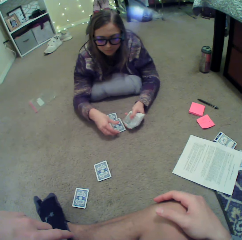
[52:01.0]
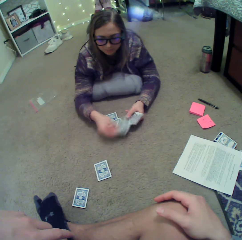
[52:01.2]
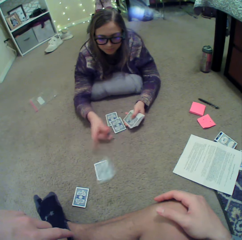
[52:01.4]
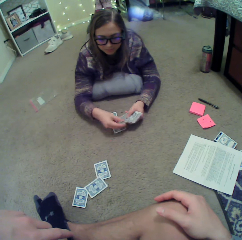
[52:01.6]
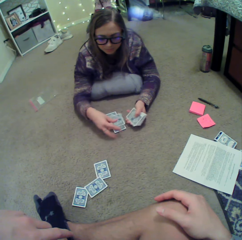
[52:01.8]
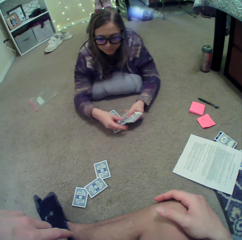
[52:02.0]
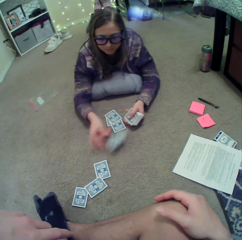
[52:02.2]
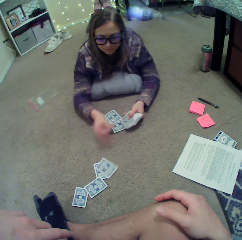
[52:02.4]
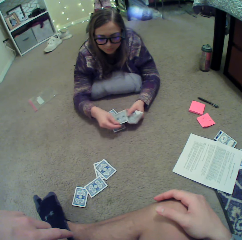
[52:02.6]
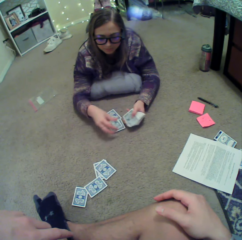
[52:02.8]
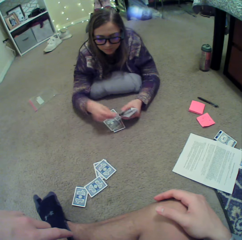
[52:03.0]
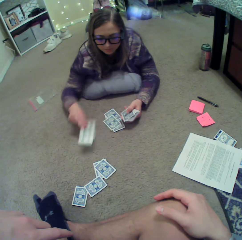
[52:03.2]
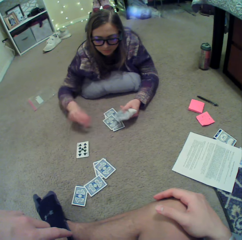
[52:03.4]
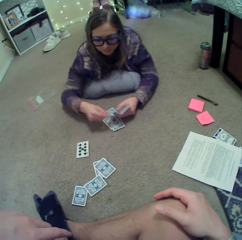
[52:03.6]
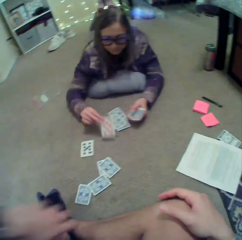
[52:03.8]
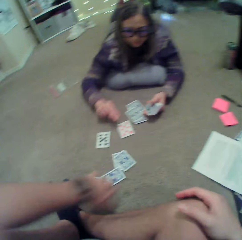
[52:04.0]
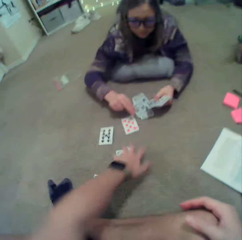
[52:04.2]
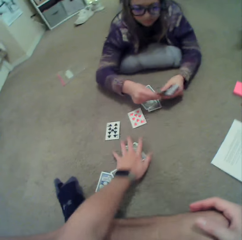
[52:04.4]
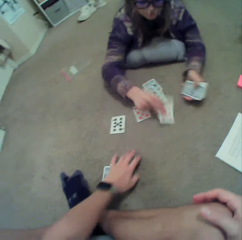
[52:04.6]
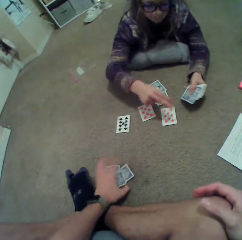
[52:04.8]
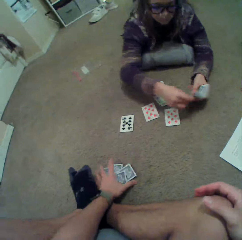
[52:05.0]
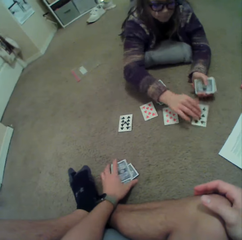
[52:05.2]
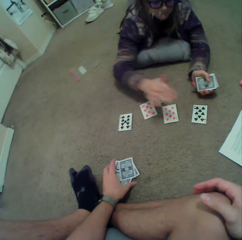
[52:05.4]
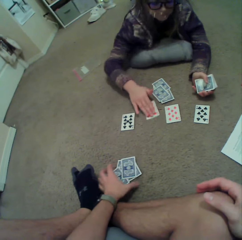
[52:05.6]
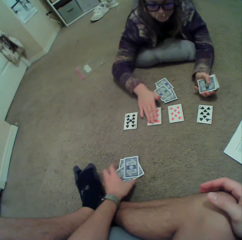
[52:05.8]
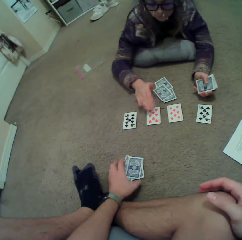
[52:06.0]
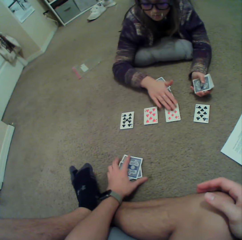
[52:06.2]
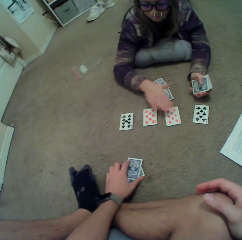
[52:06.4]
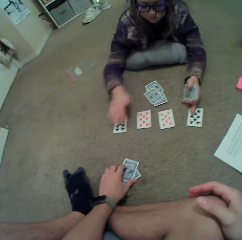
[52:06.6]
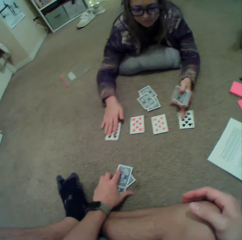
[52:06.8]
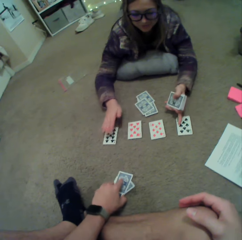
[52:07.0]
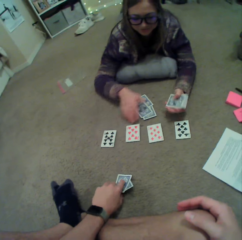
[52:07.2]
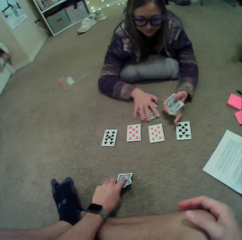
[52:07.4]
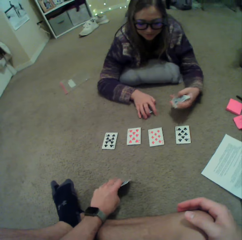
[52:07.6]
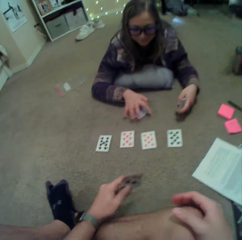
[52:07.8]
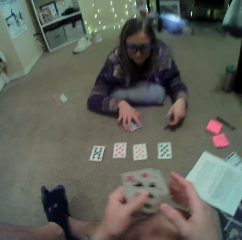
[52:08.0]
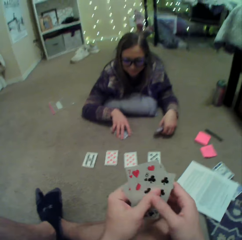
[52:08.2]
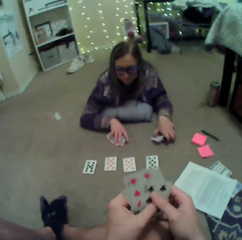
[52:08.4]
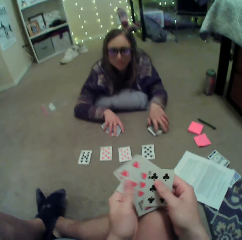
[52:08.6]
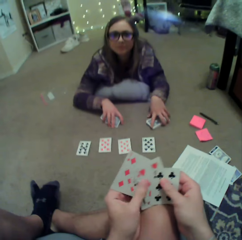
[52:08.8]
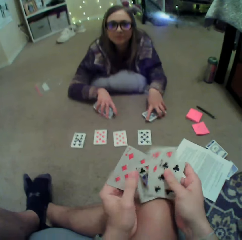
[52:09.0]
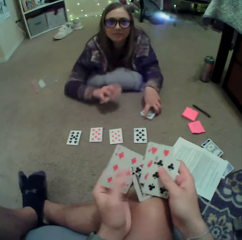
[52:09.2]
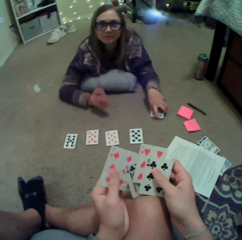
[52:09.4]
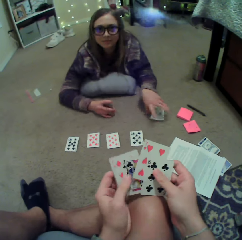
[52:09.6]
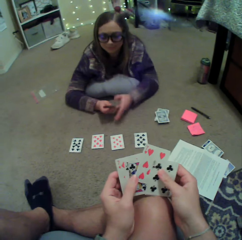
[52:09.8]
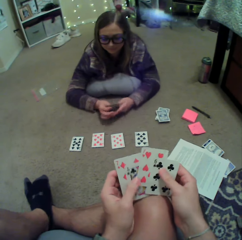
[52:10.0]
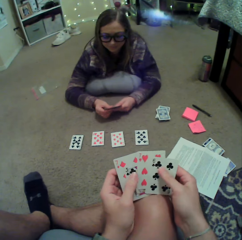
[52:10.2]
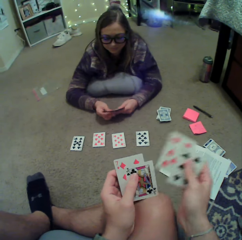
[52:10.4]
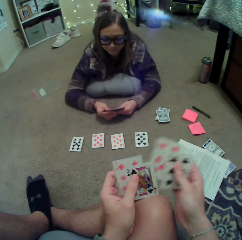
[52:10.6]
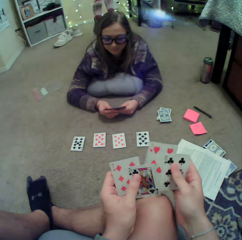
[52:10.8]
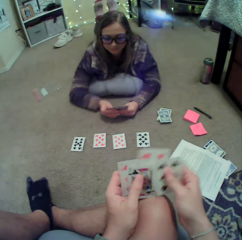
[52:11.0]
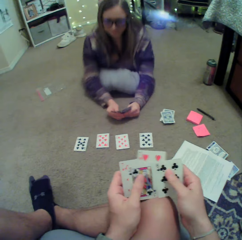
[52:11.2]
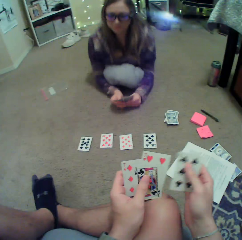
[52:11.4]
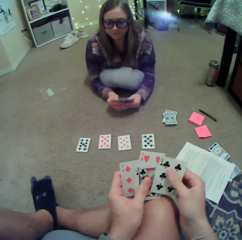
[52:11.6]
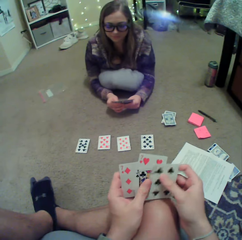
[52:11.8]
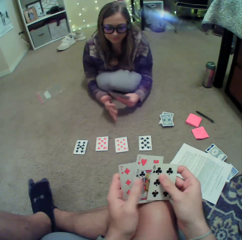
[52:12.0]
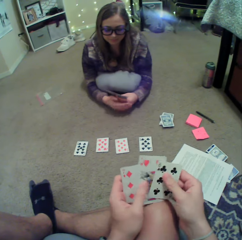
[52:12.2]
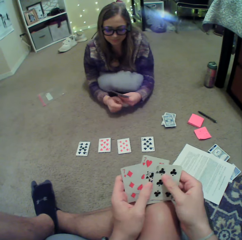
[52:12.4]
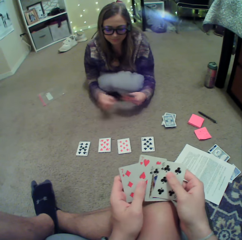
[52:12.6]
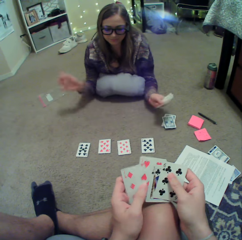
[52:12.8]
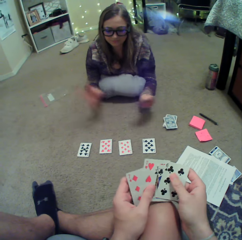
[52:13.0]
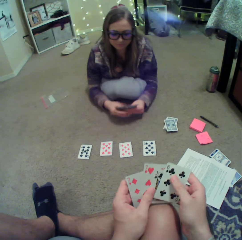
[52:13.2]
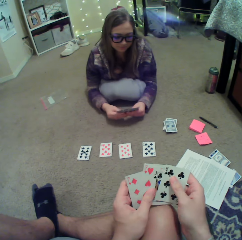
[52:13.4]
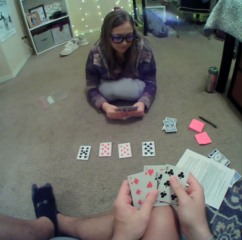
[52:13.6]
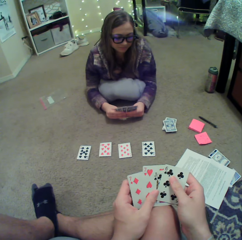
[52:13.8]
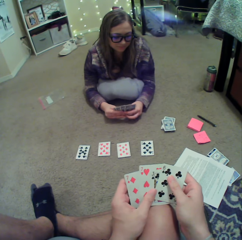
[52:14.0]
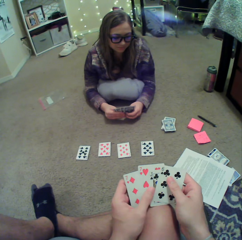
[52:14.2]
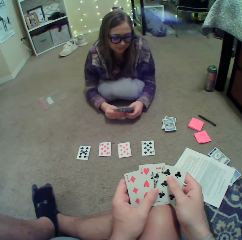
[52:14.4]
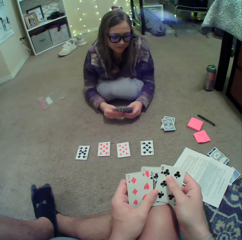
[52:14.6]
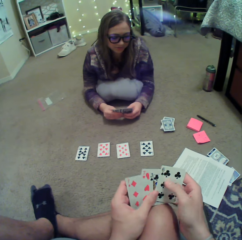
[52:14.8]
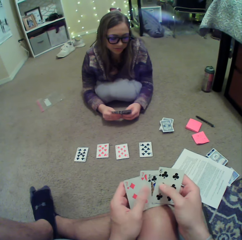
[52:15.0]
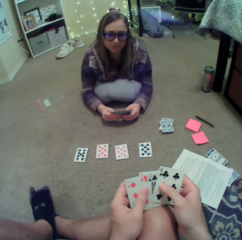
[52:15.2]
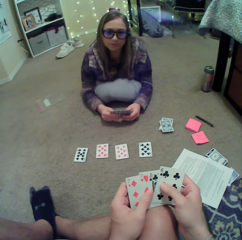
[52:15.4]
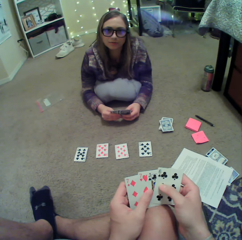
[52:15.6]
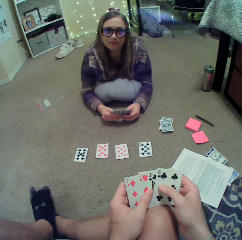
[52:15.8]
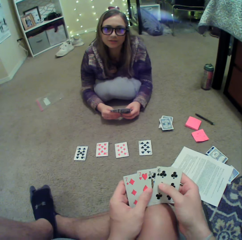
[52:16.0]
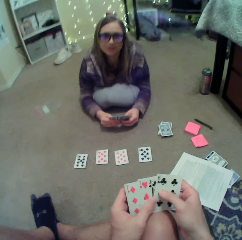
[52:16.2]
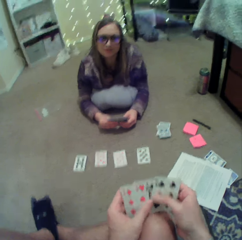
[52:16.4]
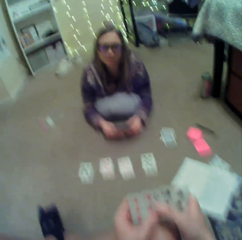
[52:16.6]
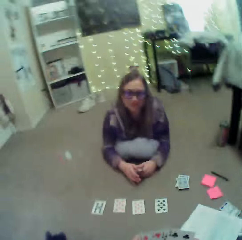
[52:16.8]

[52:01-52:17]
The camera wearer picks up cards and holds the cards. A woman moves the cards. The camera wearer picks up the cards. The woman holds the cards. The camera wearer arranges the cards. The woman puts down the cards and picks up the cards. The woman moves, moves her hands, and gestures with her hands.

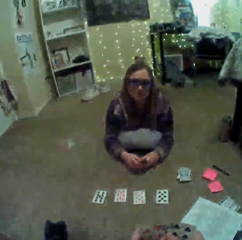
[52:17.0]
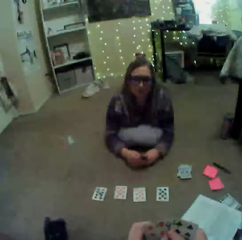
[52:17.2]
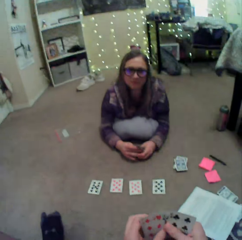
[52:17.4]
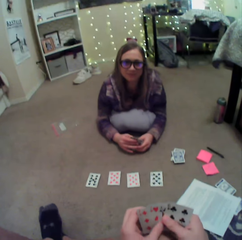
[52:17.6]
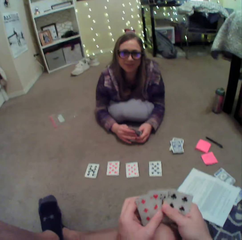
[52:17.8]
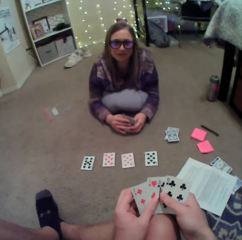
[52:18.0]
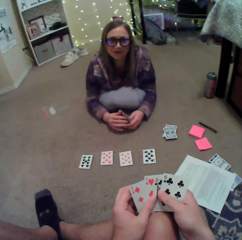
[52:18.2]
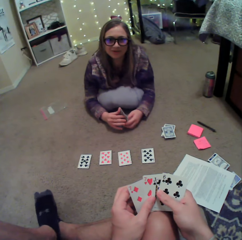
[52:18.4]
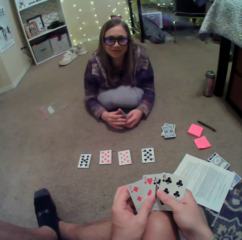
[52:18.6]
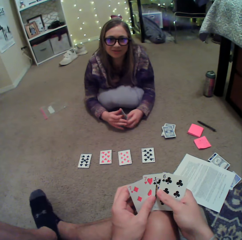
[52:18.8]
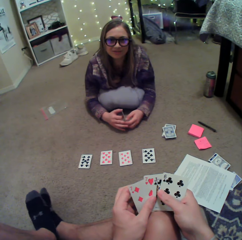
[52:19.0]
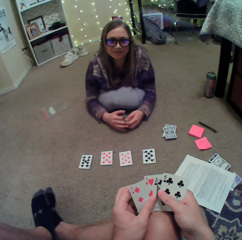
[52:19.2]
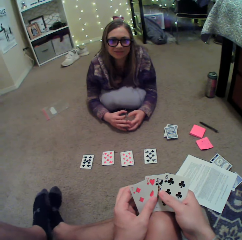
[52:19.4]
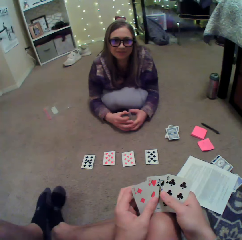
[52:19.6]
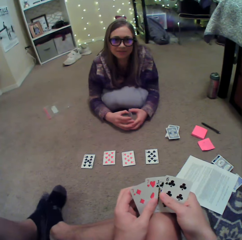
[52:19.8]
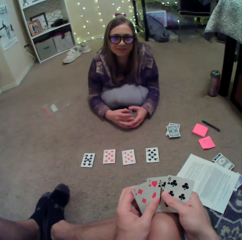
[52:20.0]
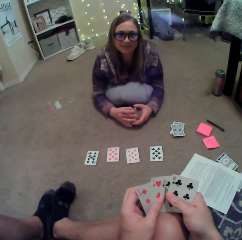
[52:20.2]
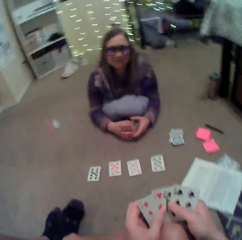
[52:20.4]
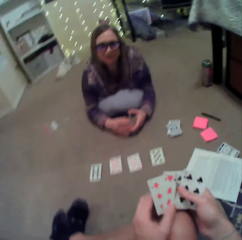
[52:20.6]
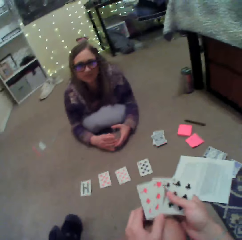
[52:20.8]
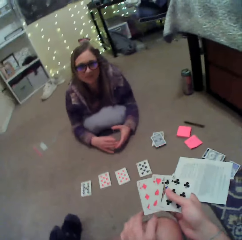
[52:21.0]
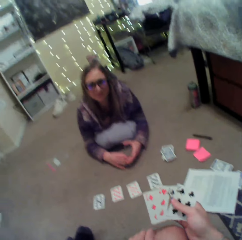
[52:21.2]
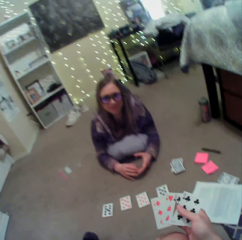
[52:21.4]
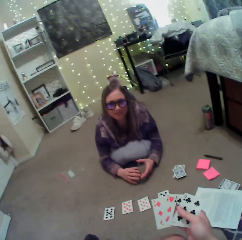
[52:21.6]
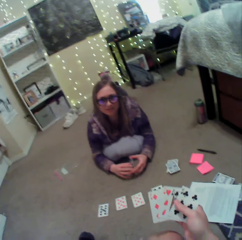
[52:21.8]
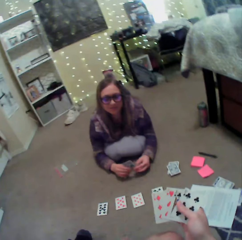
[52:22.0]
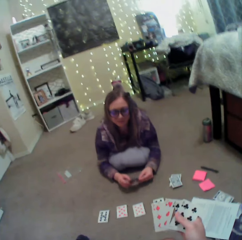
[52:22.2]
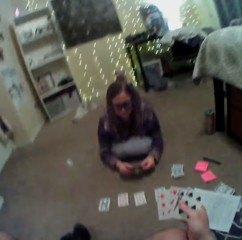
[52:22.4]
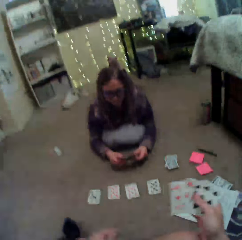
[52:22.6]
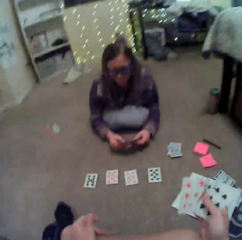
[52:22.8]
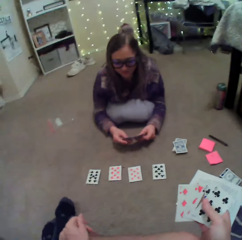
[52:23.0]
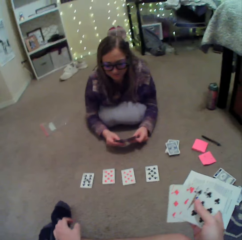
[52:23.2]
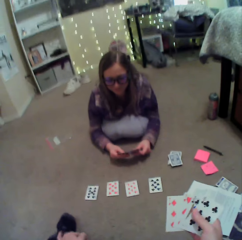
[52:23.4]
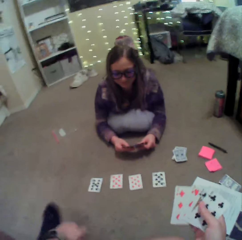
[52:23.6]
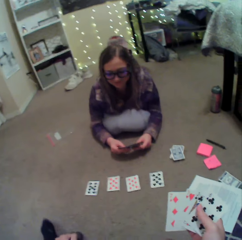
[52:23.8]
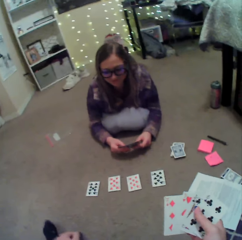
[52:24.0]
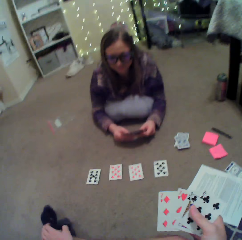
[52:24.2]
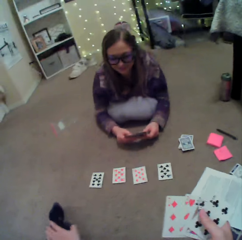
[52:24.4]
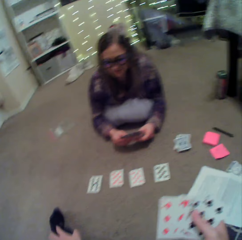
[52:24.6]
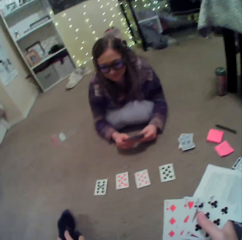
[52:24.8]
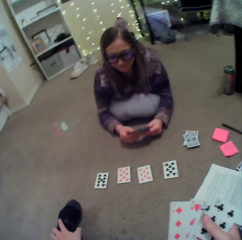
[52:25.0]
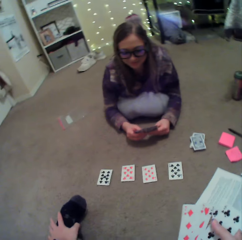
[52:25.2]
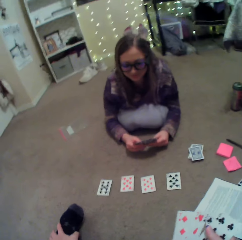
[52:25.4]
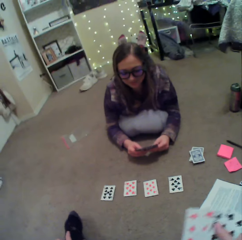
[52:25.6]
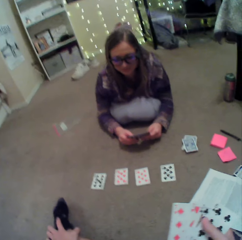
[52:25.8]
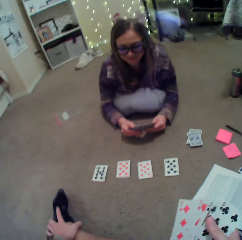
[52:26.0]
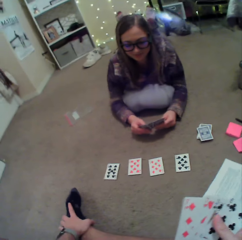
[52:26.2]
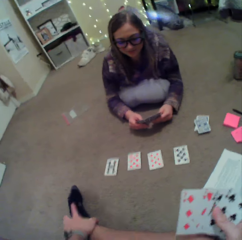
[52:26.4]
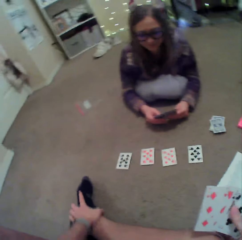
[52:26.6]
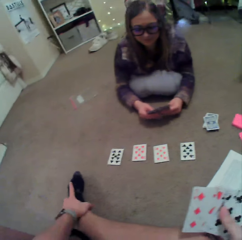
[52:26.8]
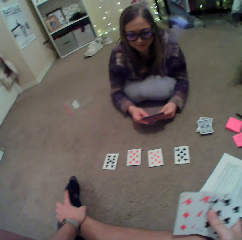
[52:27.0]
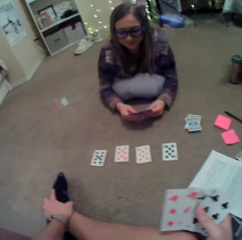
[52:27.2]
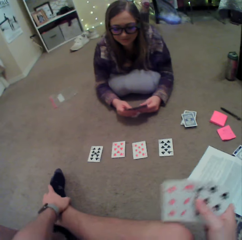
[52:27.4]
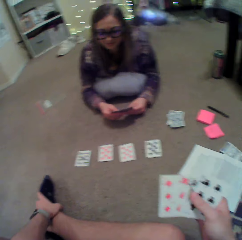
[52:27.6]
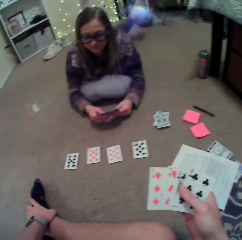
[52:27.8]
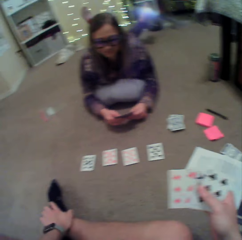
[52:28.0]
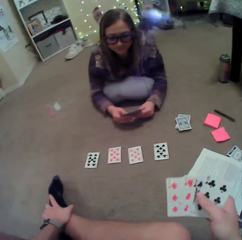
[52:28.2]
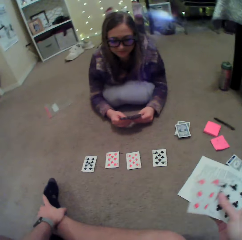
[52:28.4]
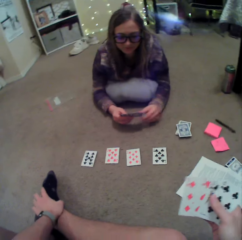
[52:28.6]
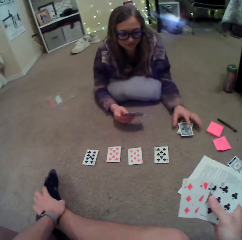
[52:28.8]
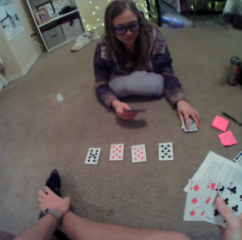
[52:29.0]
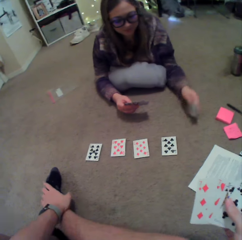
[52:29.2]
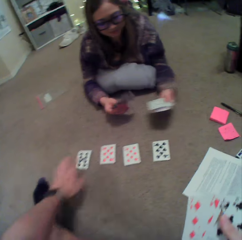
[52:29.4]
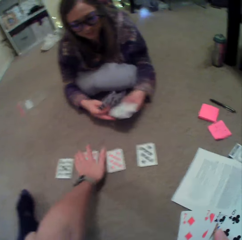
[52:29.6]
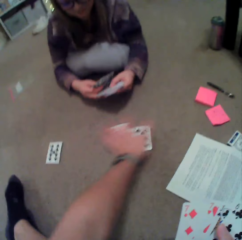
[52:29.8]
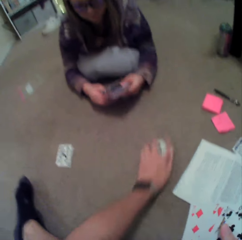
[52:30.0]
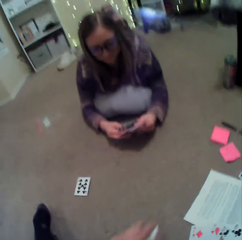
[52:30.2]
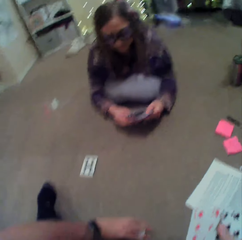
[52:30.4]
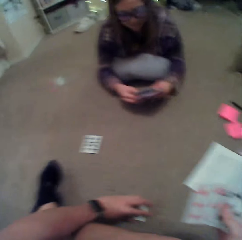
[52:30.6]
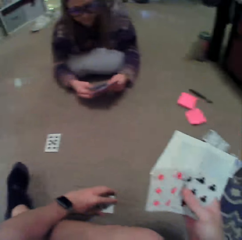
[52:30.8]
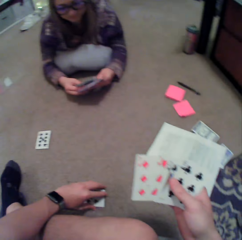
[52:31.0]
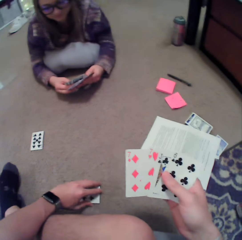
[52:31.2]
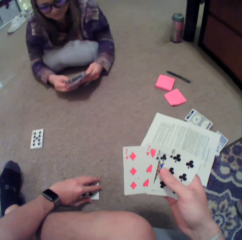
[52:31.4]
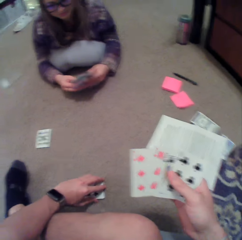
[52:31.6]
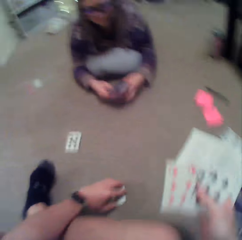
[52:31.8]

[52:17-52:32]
The camera wearer touches his leg. He moves his hand. A lady picks up the cards. The camera wearer picks up the cards.
